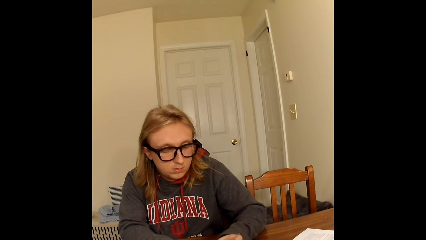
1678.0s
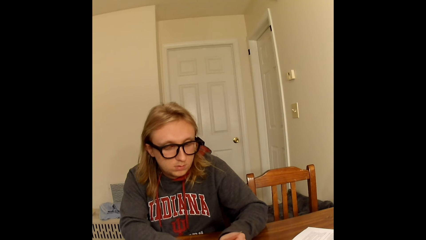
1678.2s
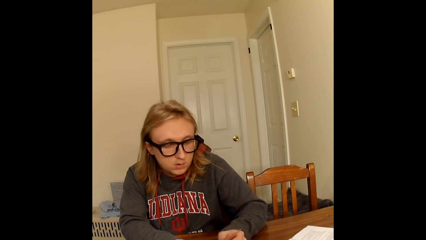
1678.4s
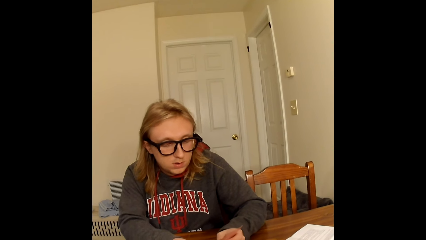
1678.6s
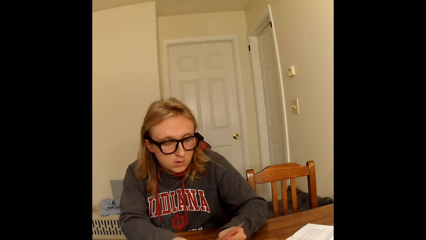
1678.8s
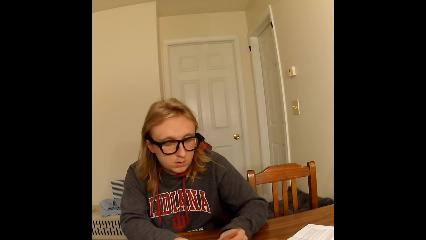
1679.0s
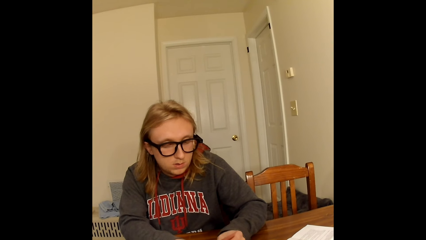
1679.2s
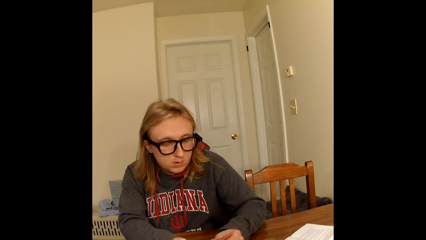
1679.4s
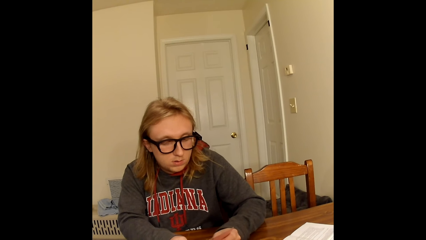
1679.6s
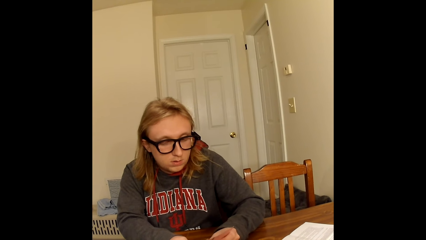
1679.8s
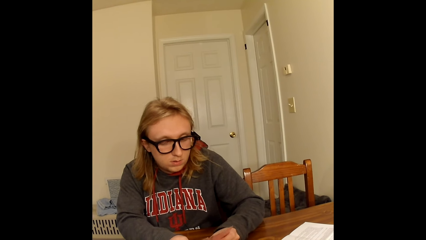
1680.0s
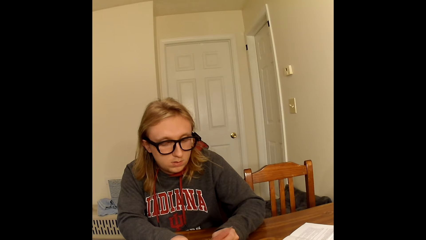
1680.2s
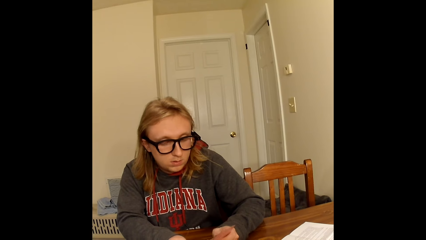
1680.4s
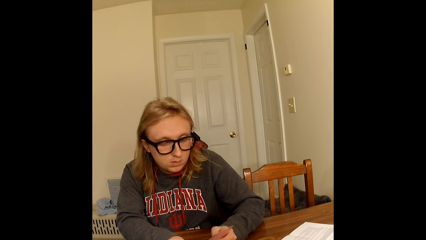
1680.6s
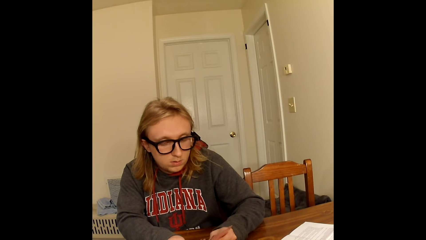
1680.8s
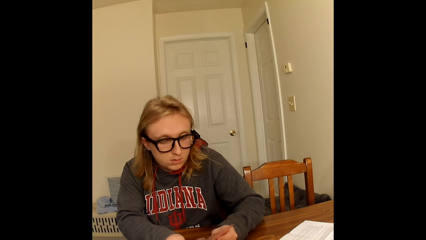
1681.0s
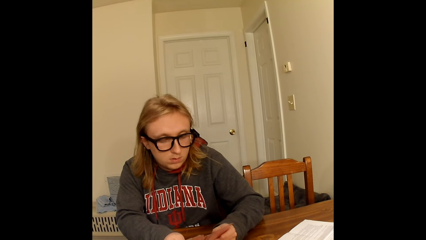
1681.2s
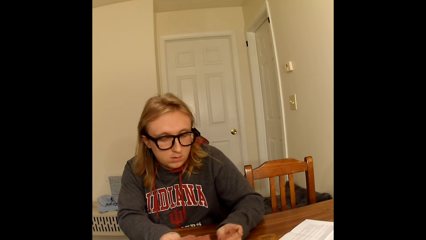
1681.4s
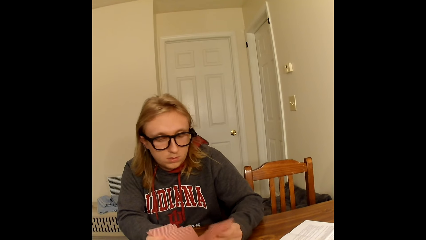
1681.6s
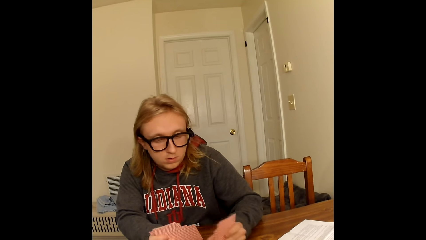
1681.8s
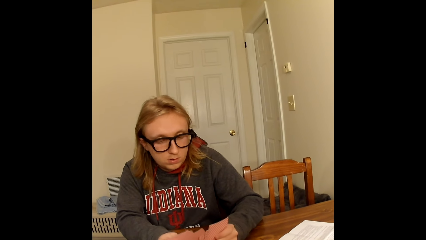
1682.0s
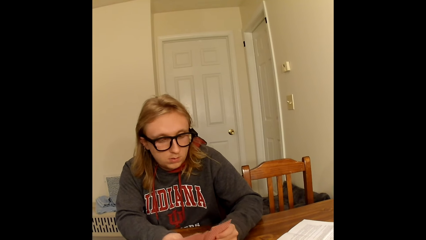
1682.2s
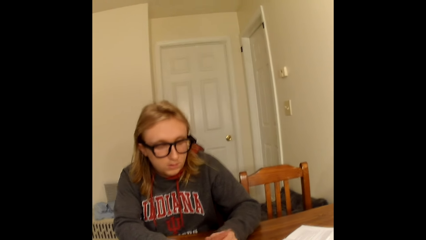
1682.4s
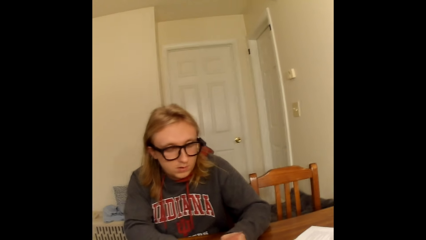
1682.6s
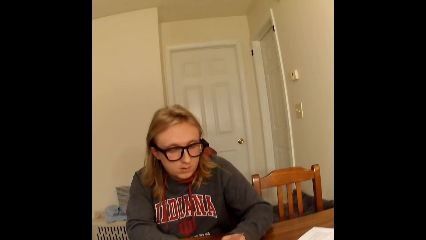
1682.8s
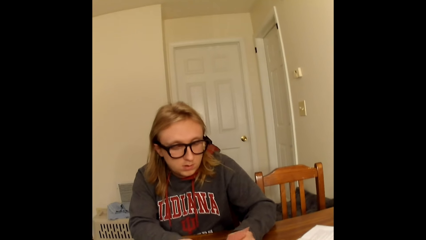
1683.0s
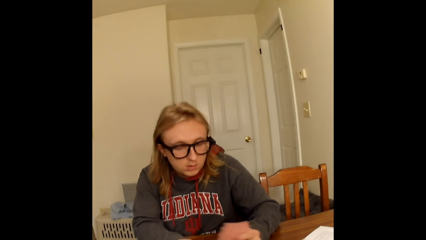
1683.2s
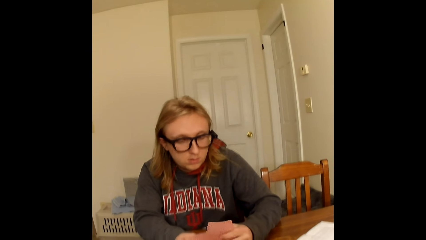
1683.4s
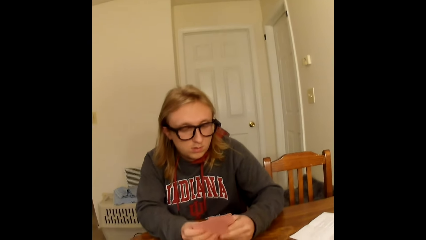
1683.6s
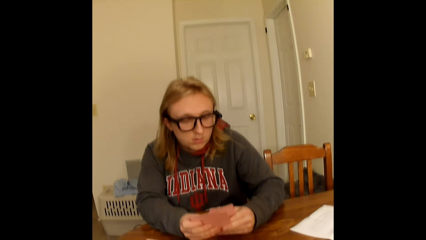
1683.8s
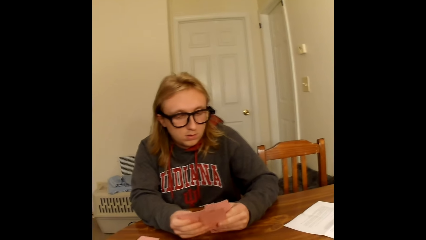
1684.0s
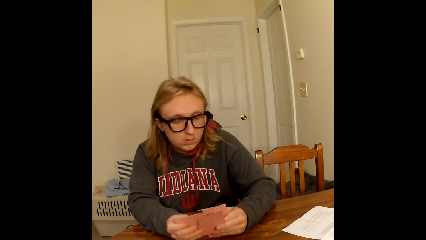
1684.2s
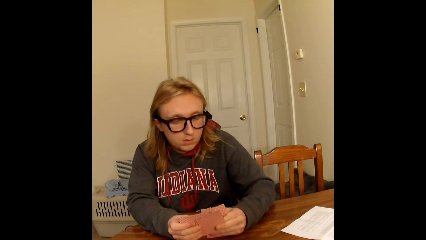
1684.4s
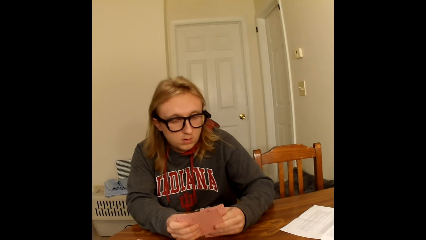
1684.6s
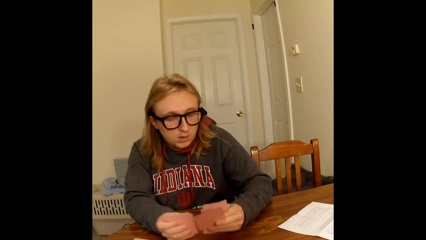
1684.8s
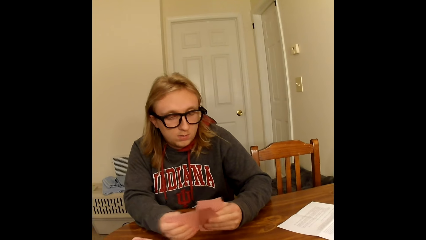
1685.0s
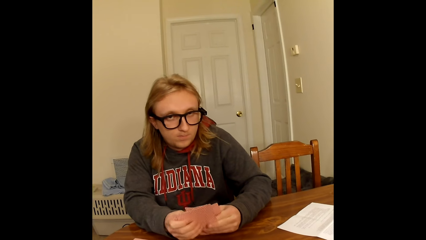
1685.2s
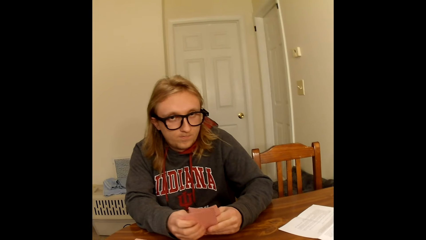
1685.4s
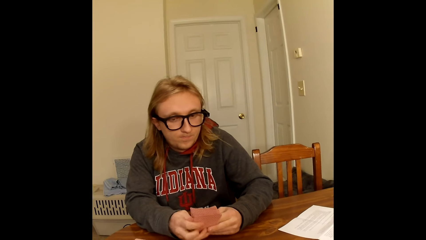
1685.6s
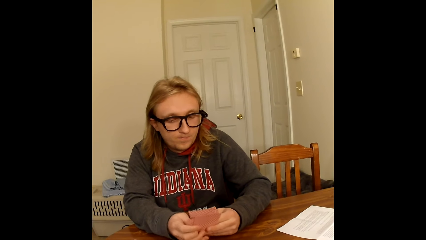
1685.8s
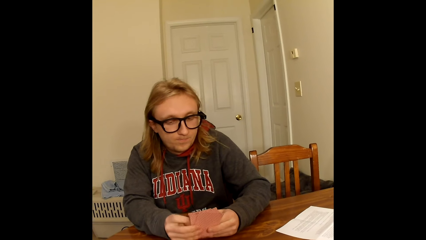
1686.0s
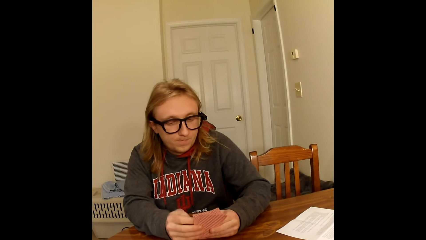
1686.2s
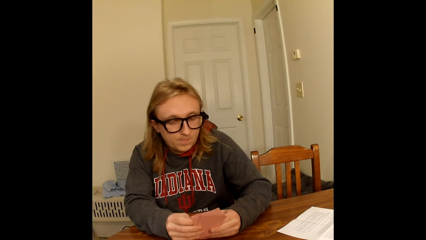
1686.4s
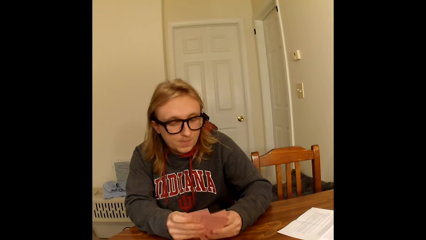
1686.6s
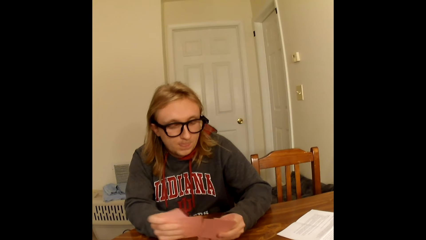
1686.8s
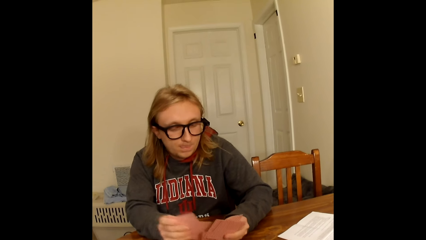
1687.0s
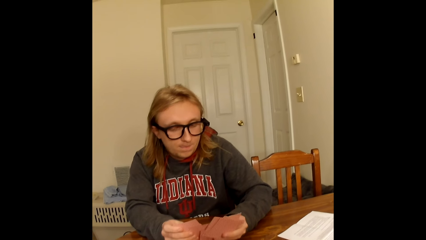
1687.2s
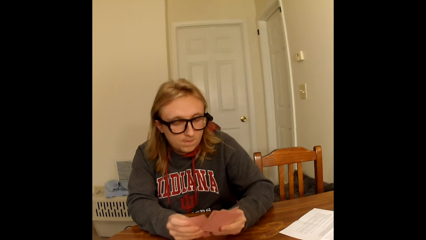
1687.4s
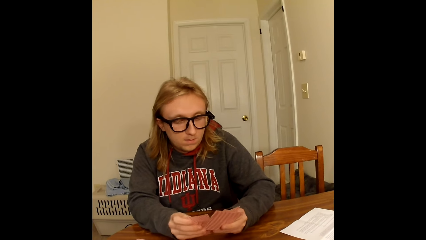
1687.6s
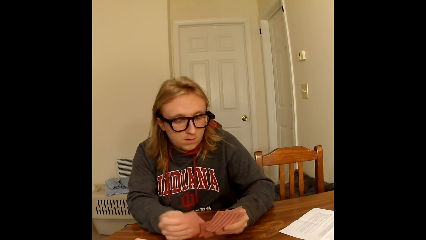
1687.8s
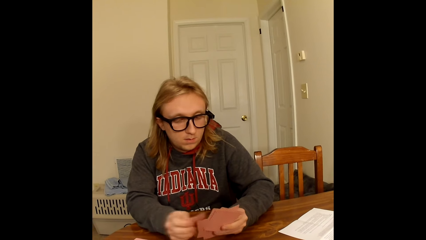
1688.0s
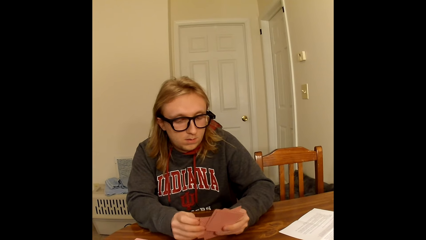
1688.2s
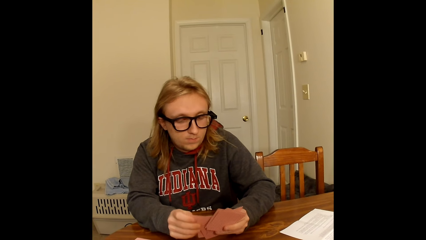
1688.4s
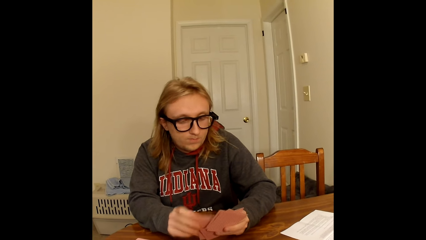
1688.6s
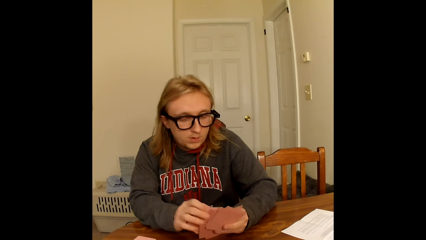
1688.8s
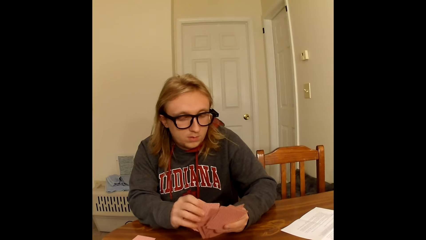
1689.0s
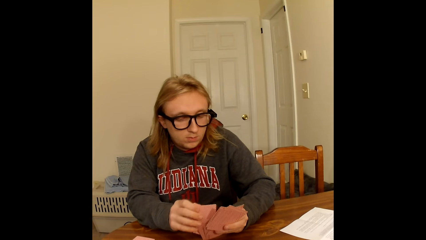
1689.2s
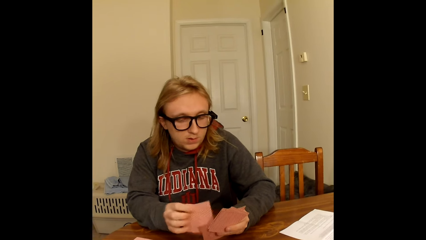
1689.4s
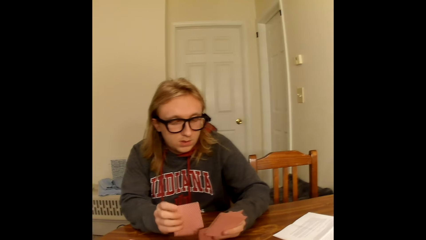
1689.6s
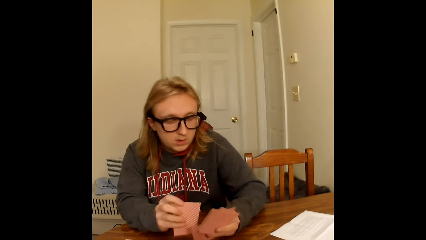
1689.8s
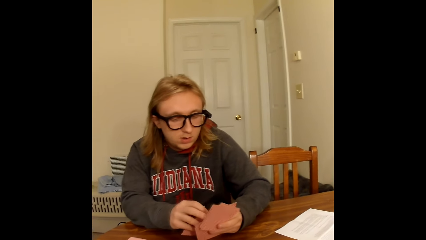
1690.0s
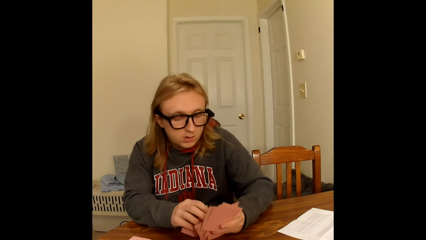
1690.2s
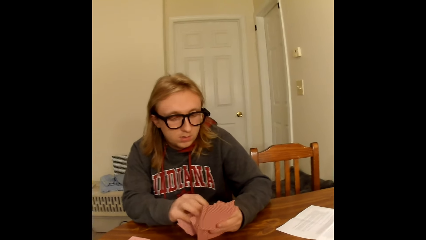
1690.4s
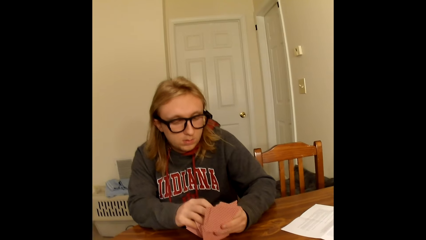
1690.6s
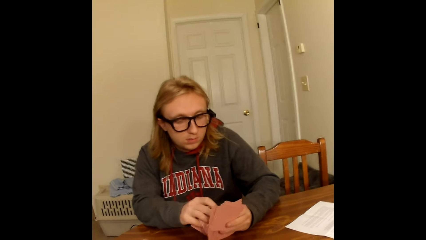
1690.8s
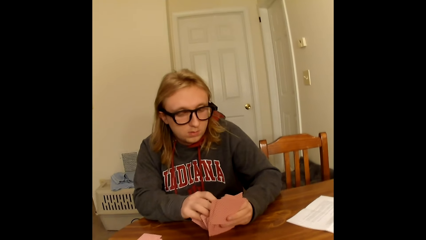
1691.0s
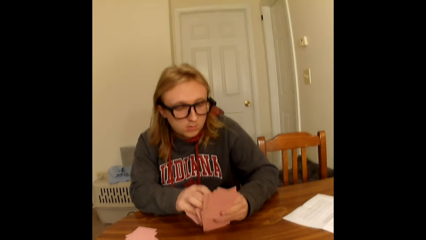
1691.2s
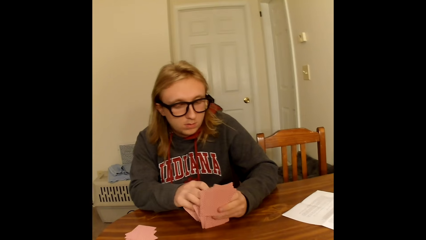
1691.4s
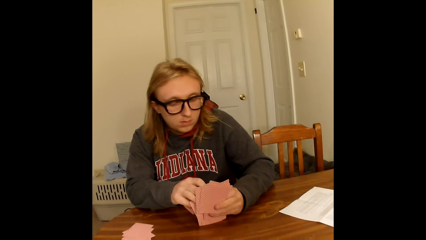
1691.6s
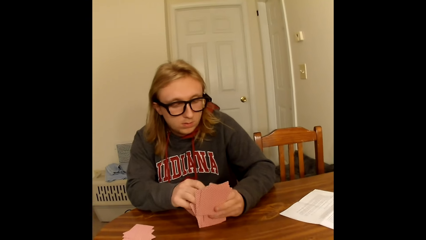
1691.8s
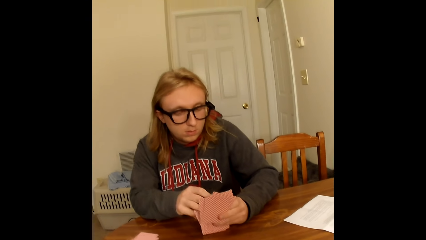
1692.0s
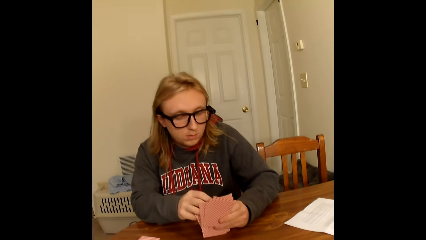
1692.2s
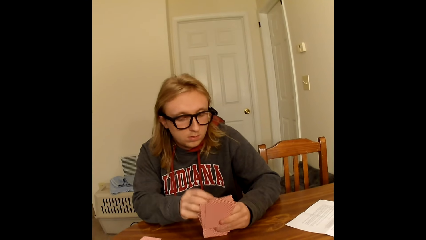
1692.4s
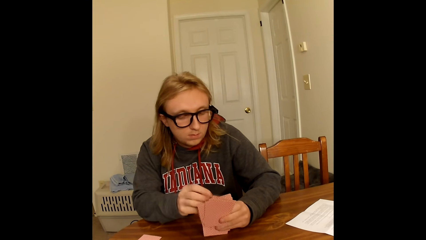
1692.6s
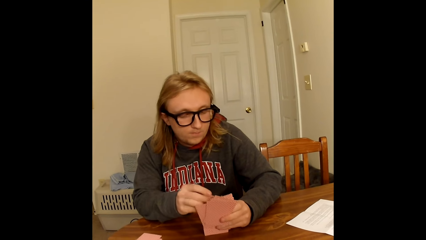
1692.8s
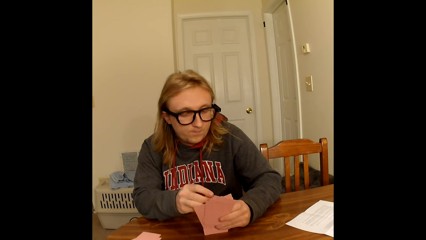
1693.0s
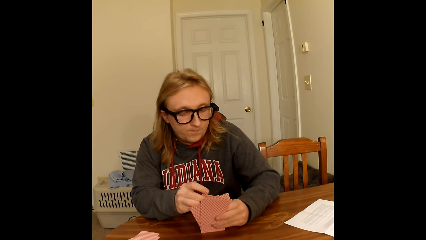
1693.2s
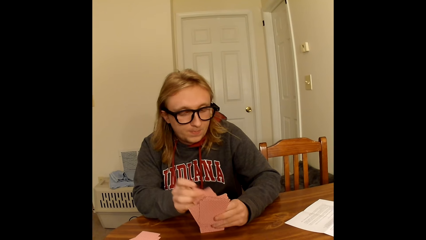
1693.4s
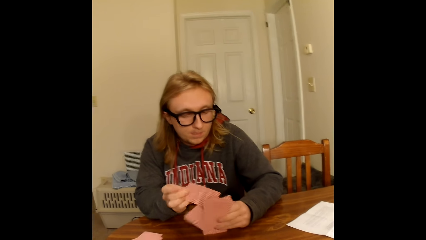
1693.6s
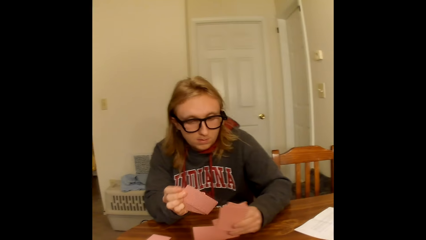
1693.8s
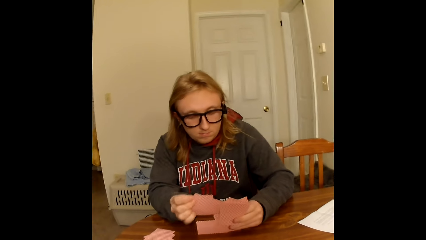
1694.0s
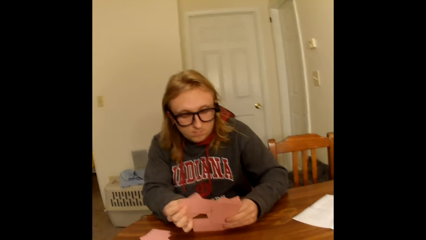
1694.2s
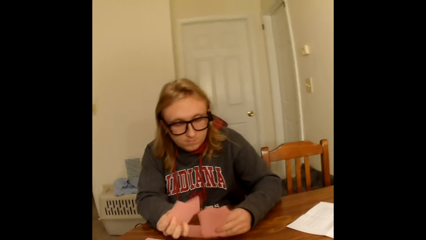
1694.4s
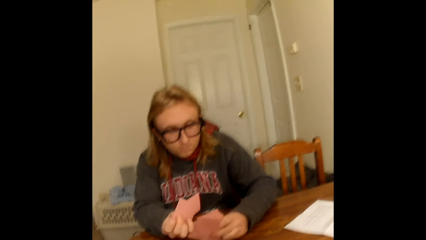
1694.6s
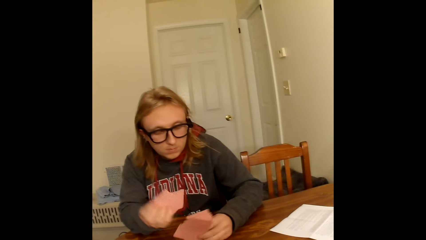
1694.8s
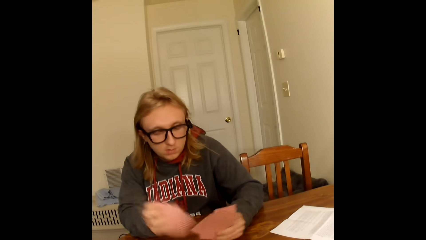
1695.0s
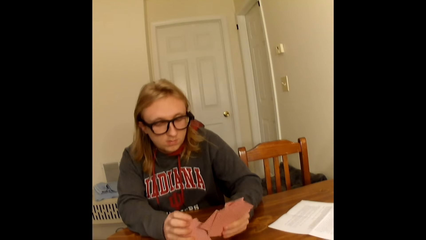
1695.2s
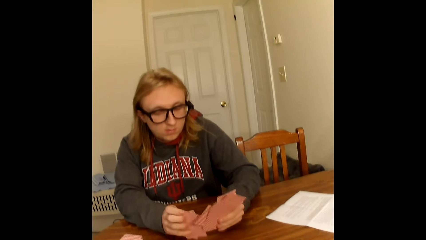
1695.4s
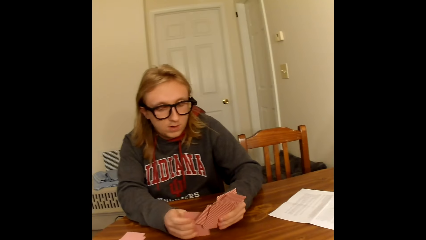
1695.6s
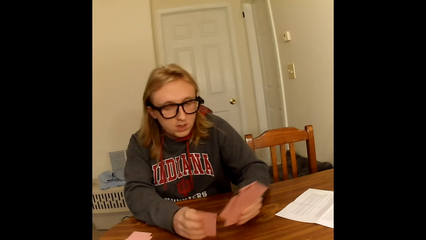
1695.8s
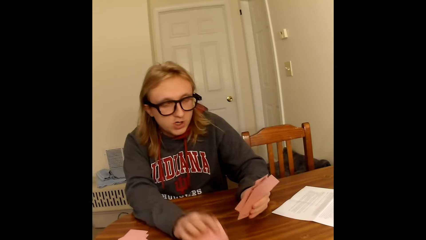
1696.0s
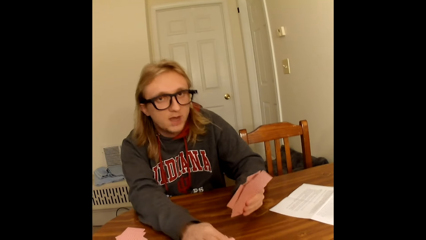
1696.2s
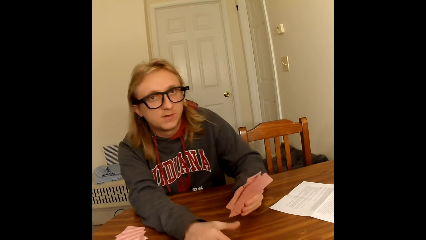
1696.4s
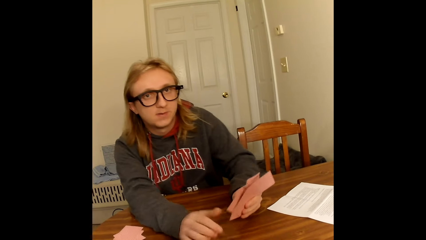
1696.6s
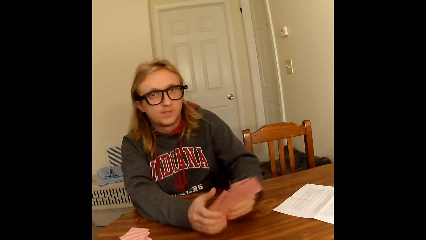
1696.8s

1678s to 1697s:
A man holds the cards. He arranges the cards. He touches the table with the playing cards face up to him in both hands. He picks two playing cards face up to him from the playing cards in his hands with his right hand. He holds the playing cards face up to him with his left hand. He drops a playing card sideways on the table with his left hand. He puts the playing card into the playing cards in his left hand with his right hand. He touches the table with the two playing cards in his right hand. He places the two playing cards face down on the table with his right hand.
